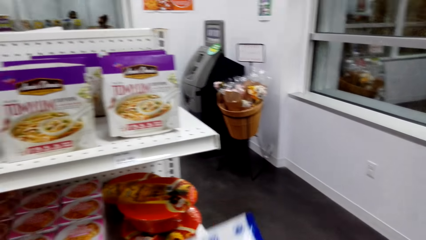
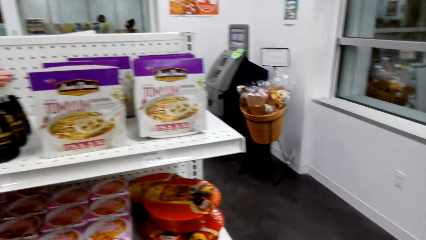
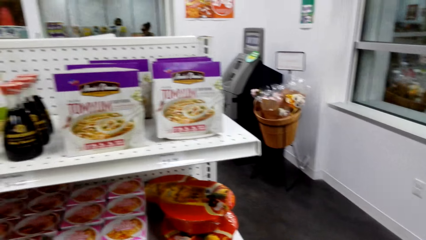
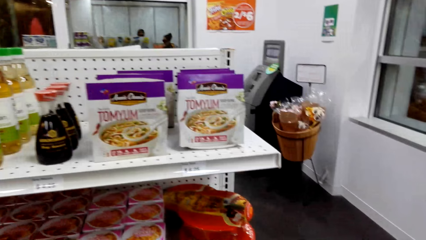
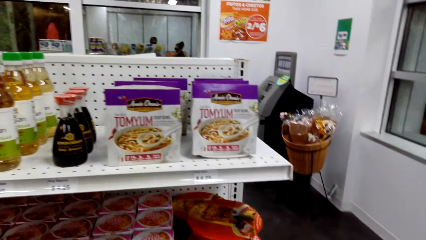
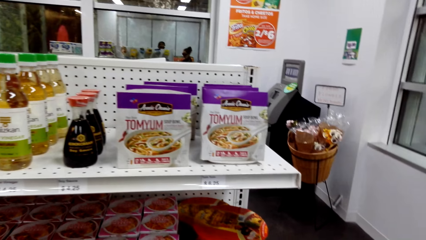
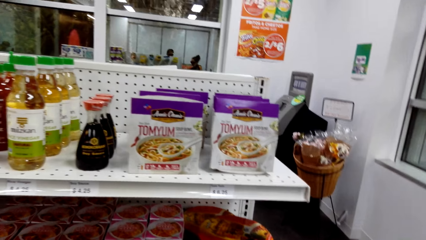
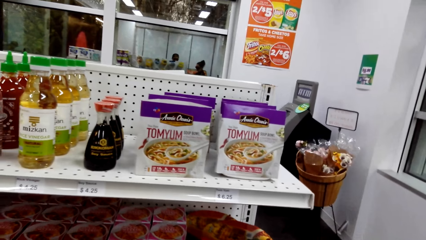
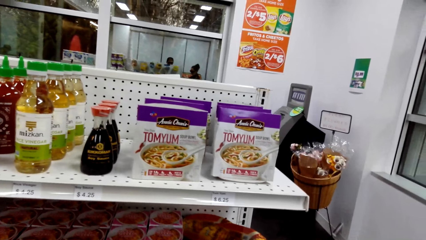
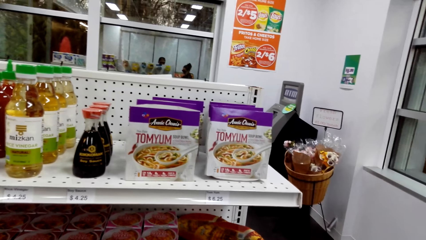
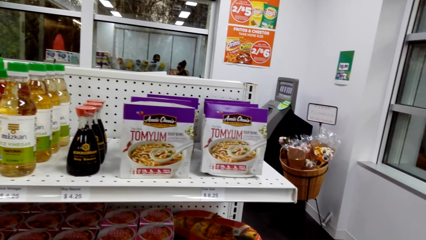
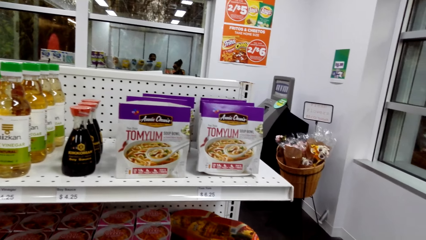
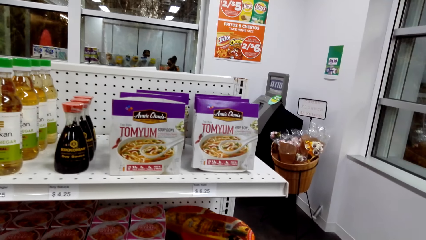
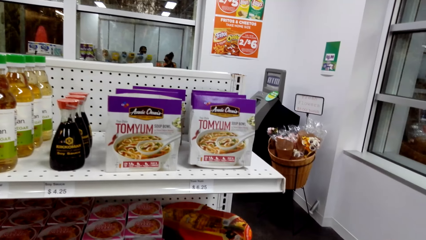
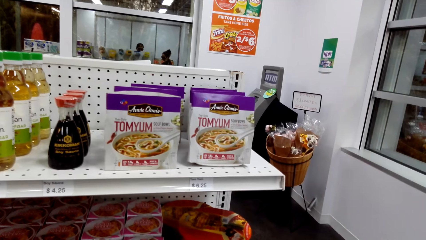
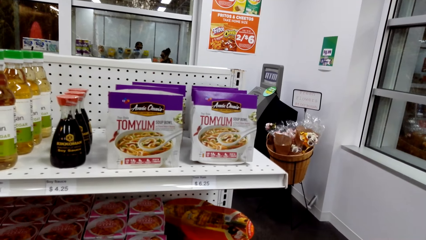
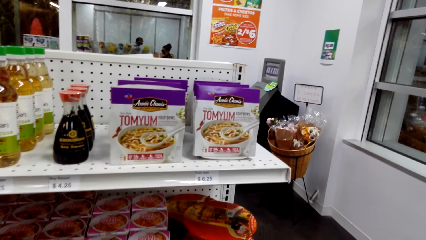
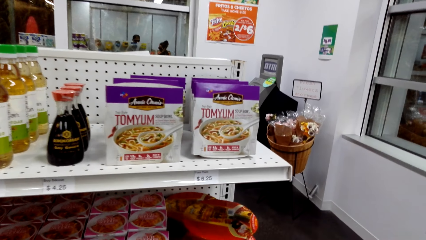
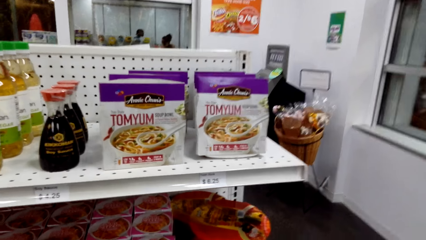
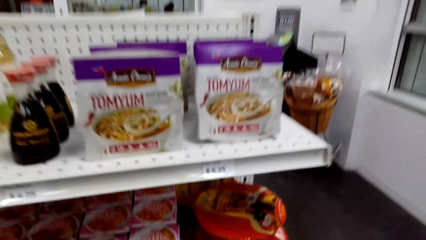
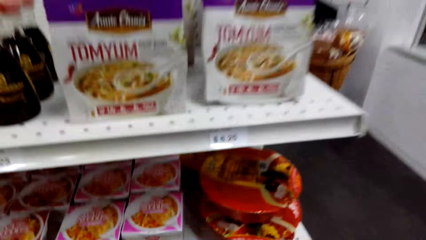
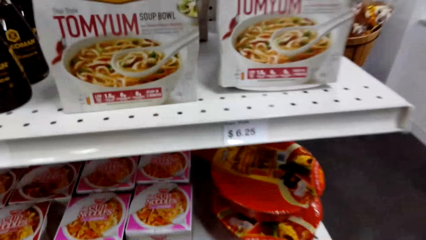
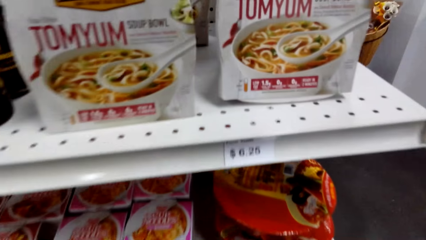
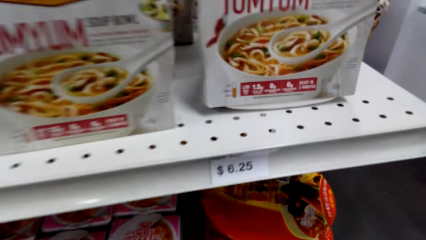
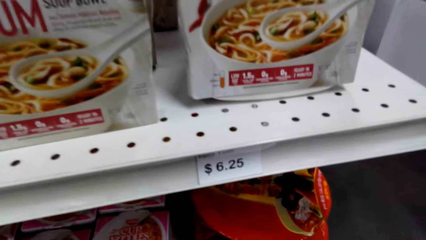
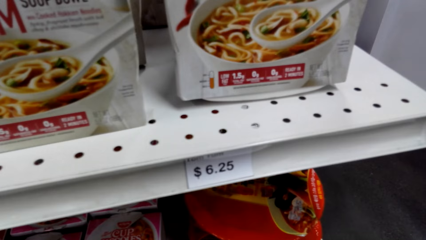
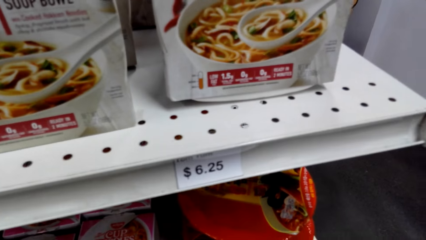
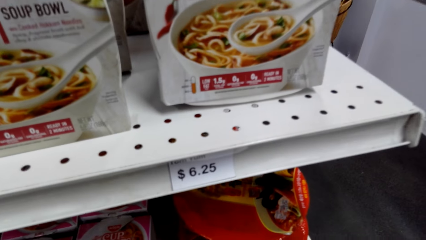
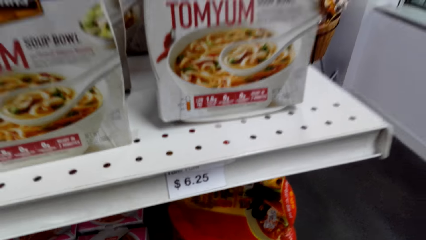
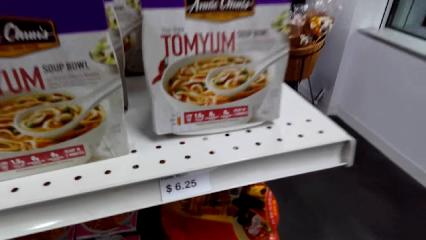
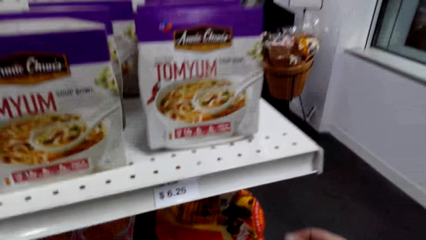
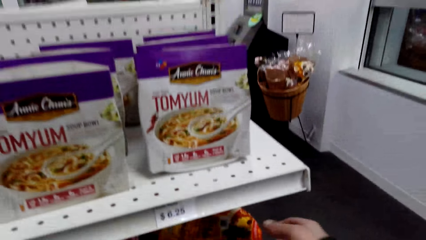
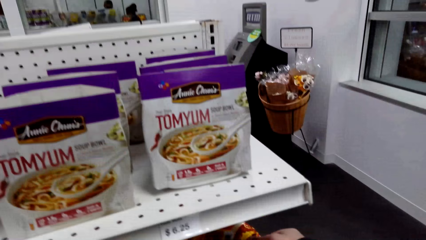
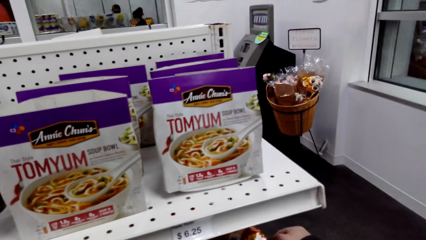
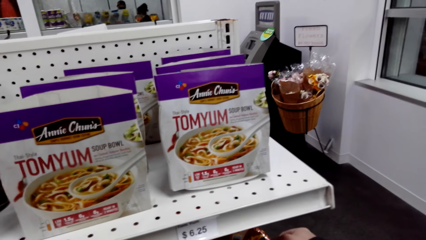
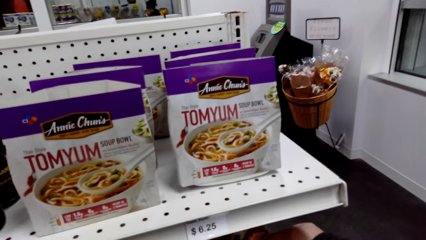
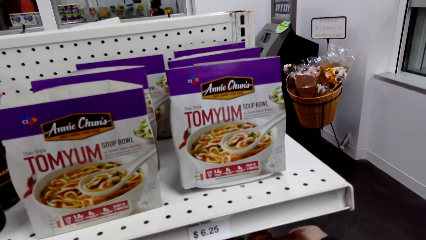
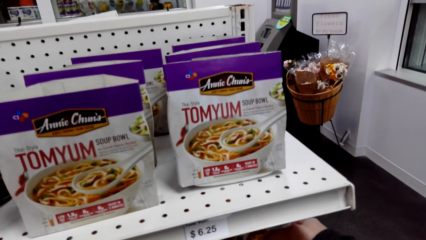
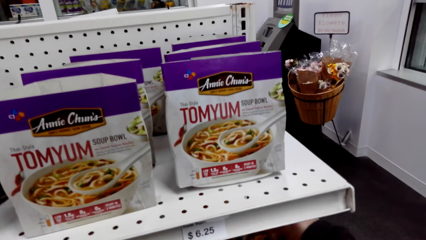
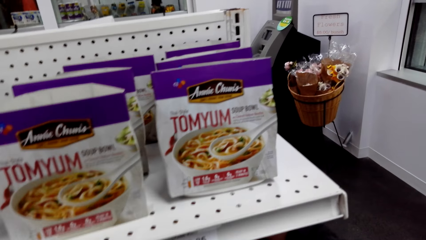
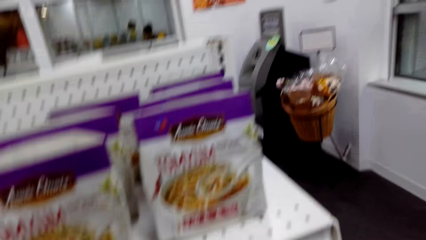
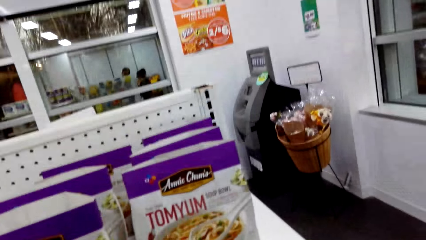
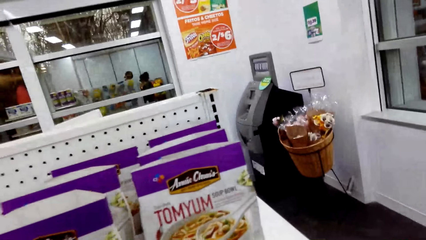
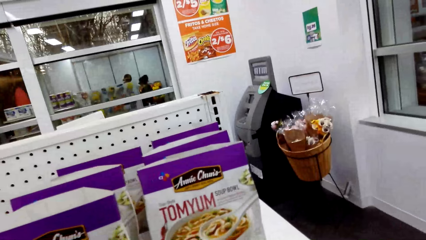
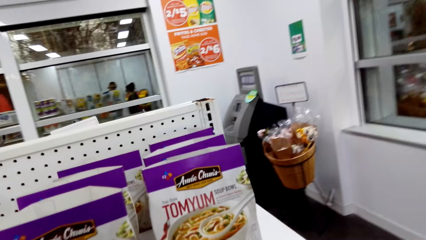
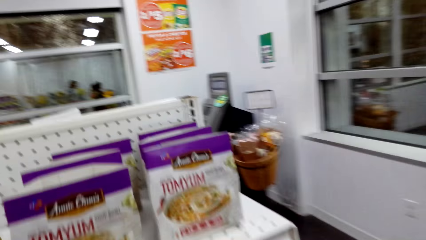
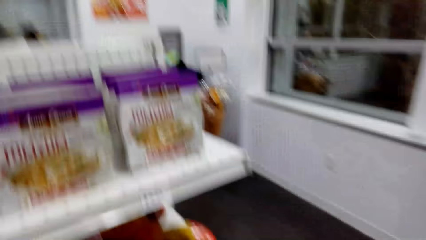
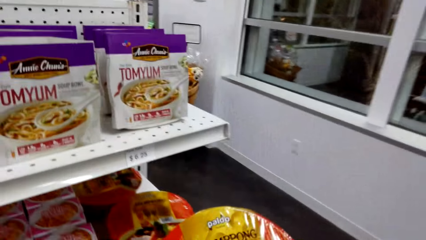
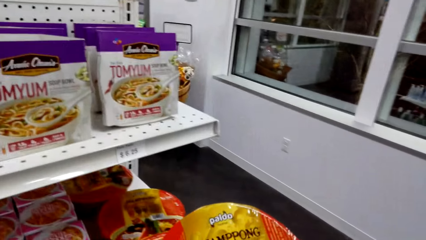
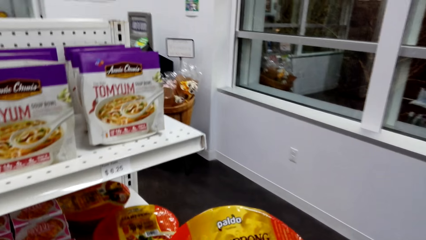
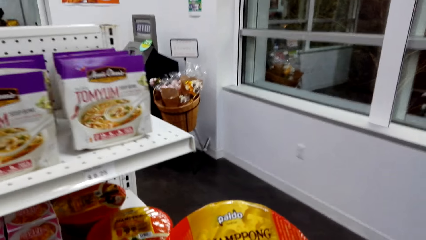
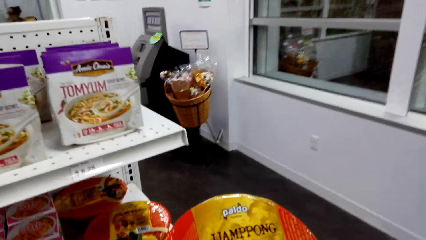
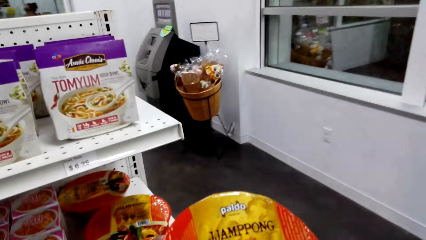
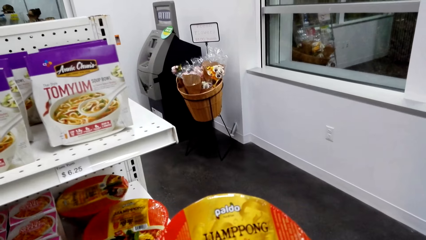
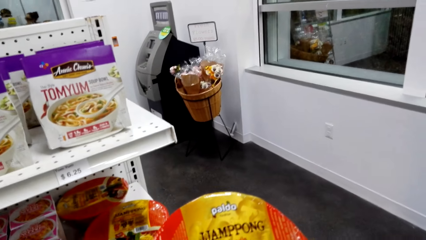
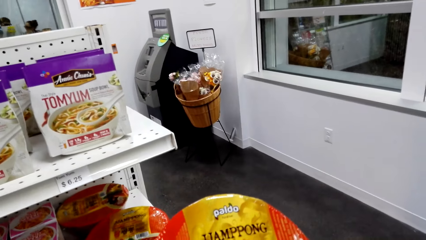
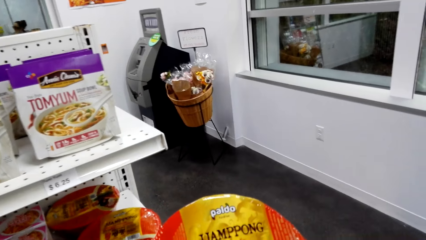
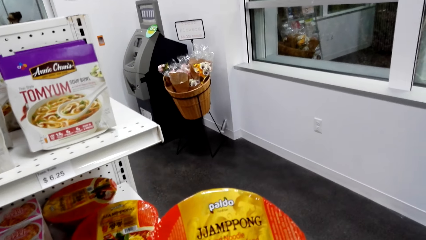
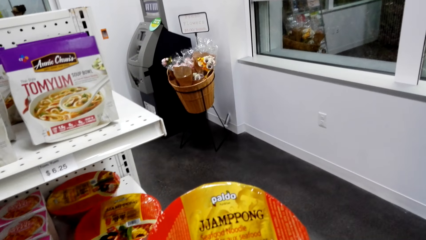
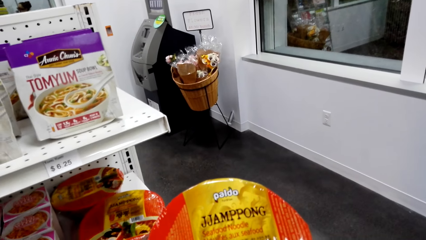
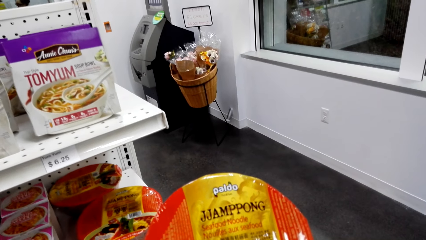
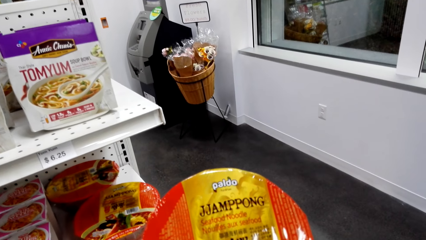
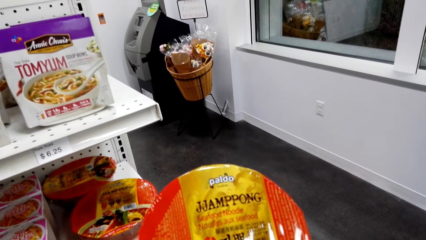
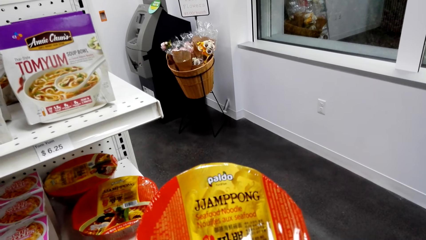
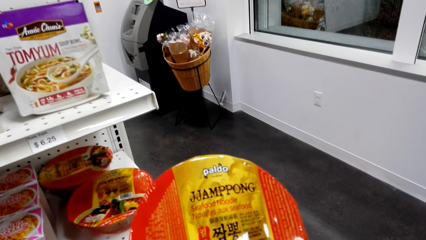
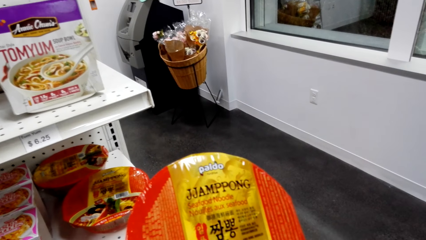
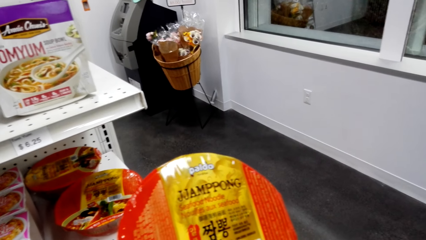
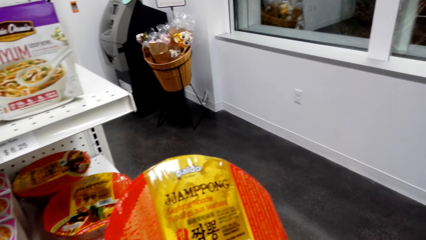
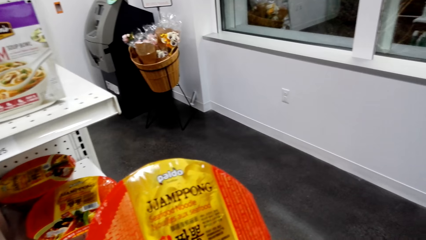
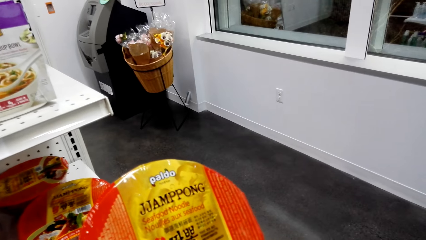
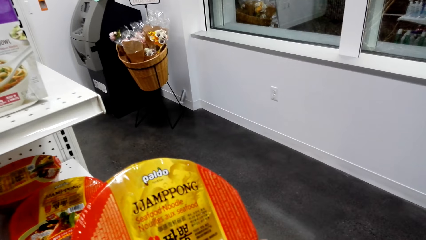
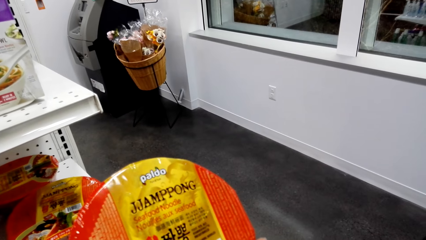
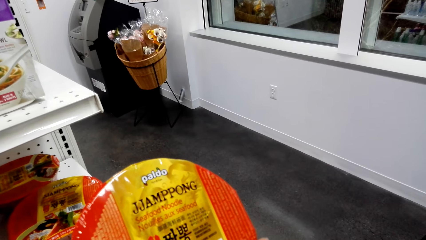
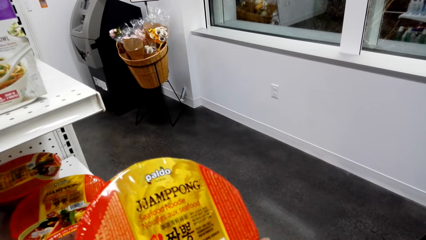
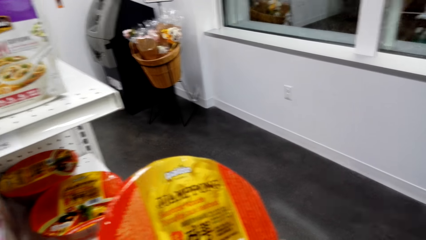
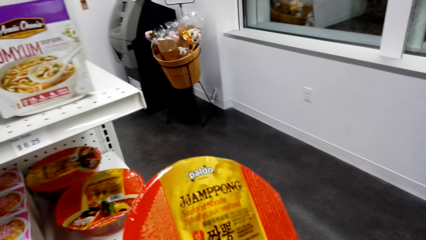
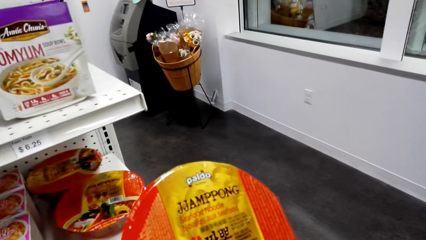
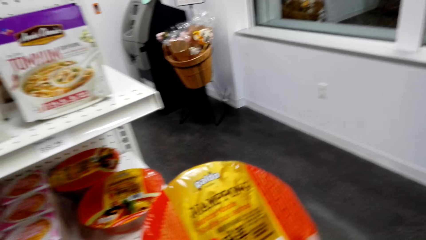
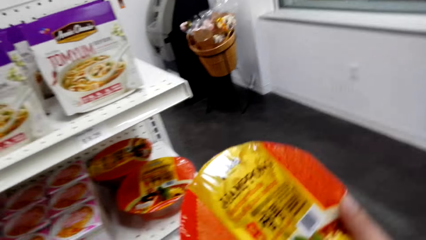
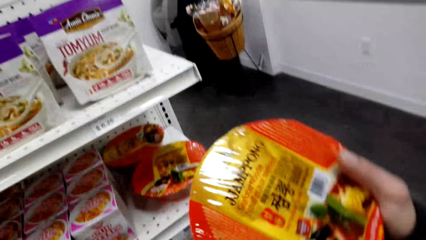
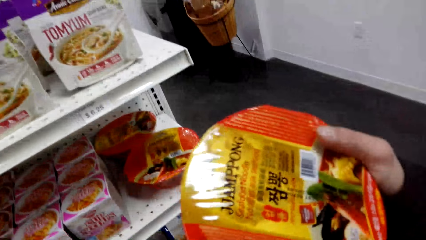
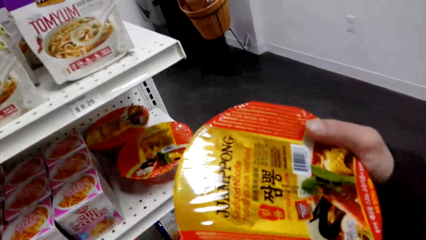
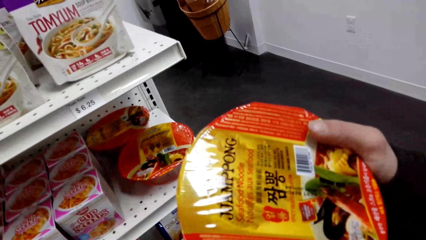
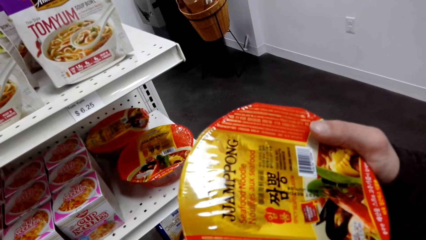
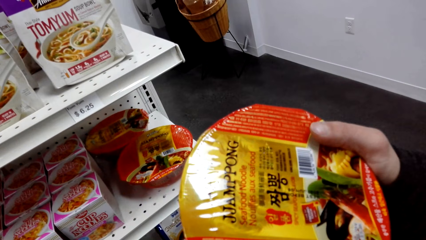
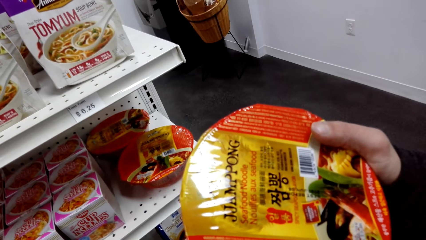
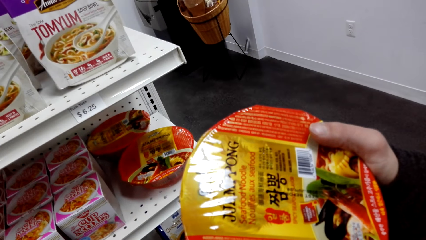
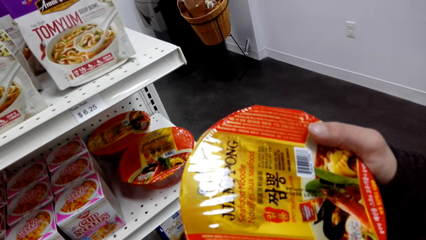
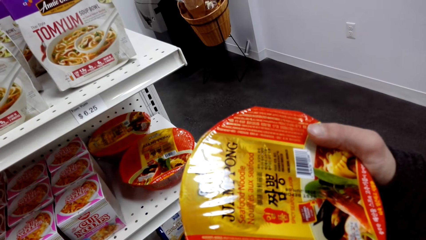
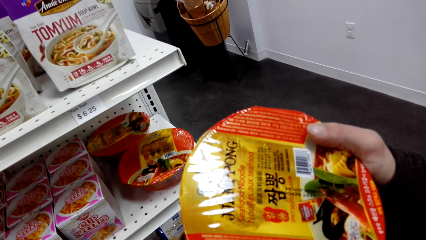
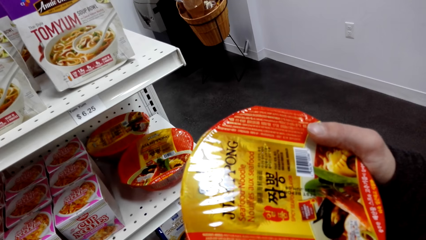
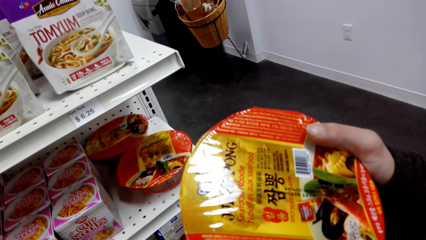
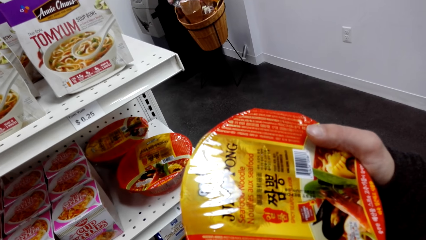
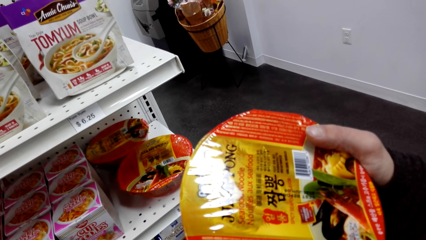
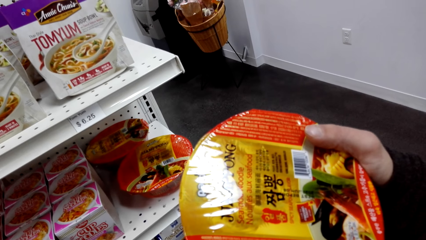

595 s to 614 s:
The camera wearer stares at the shelf. They put a packet on the shelf. They stare at the shelf. They inspect a packet. They pick up noodles. They talk to a woman.
